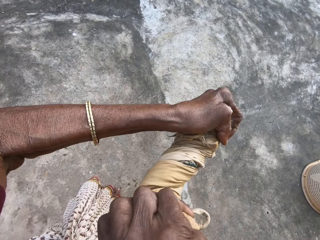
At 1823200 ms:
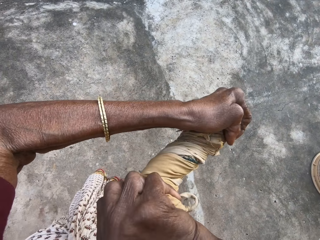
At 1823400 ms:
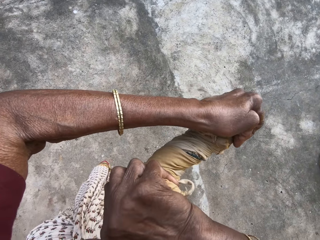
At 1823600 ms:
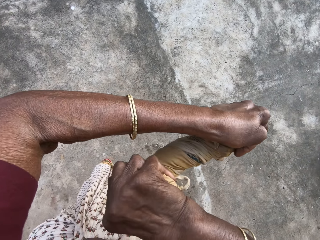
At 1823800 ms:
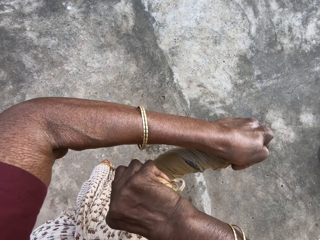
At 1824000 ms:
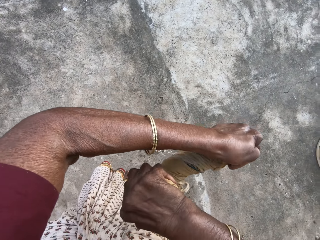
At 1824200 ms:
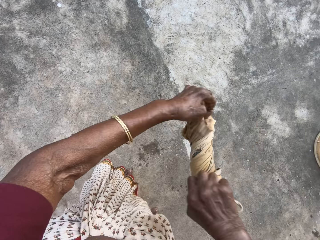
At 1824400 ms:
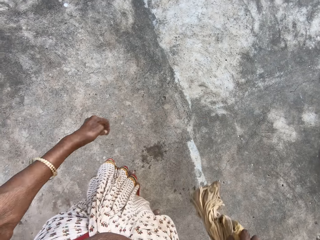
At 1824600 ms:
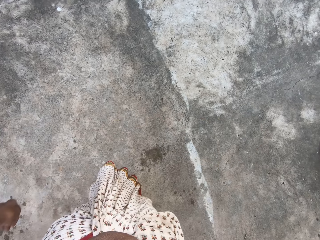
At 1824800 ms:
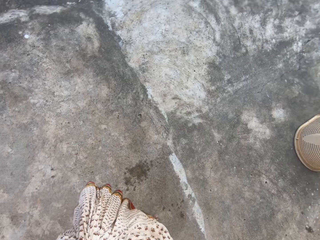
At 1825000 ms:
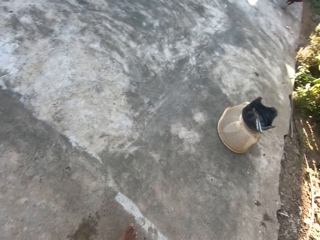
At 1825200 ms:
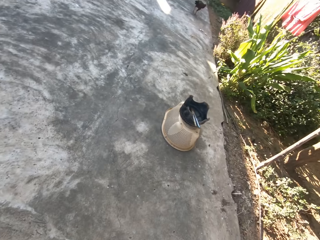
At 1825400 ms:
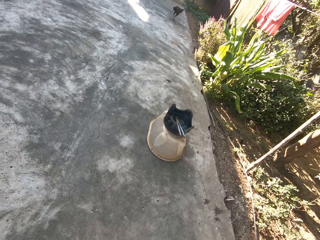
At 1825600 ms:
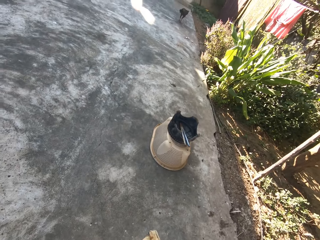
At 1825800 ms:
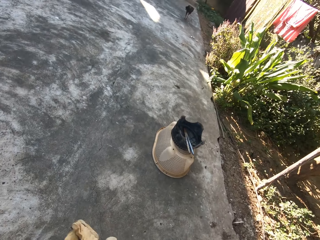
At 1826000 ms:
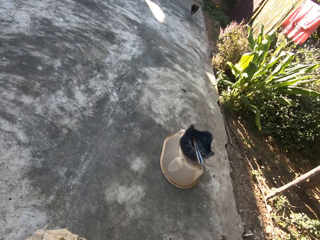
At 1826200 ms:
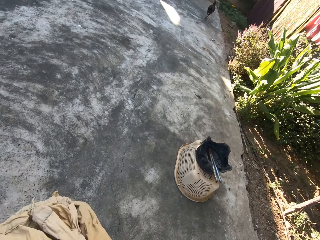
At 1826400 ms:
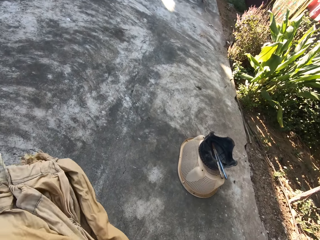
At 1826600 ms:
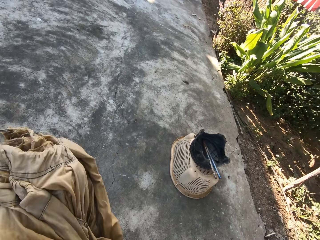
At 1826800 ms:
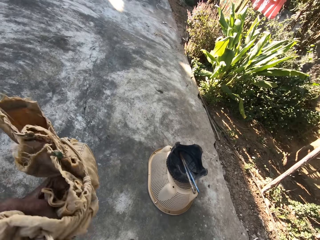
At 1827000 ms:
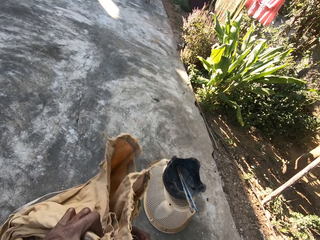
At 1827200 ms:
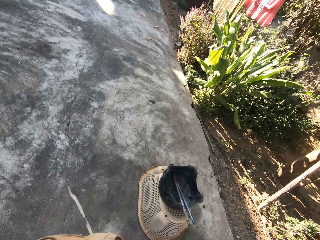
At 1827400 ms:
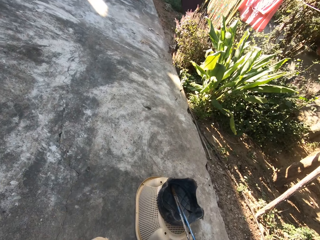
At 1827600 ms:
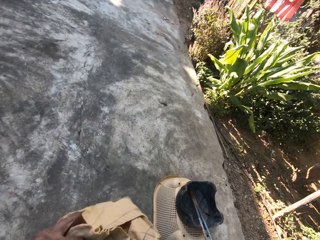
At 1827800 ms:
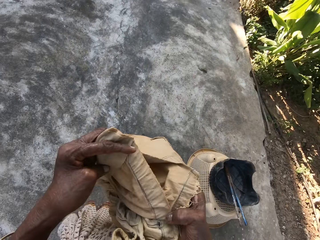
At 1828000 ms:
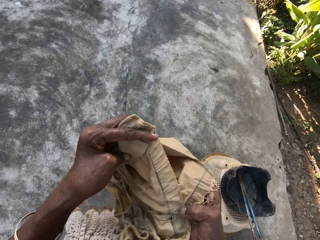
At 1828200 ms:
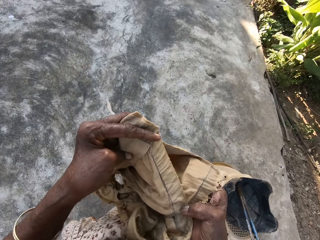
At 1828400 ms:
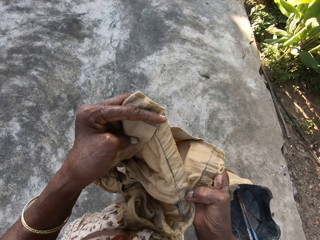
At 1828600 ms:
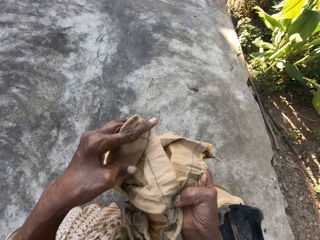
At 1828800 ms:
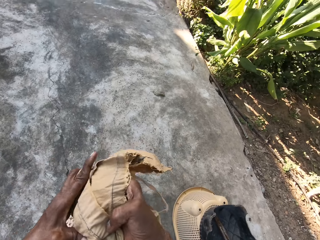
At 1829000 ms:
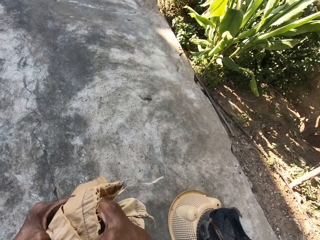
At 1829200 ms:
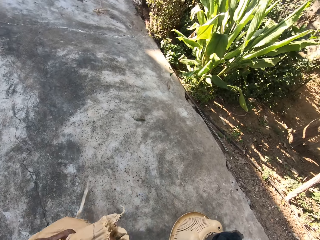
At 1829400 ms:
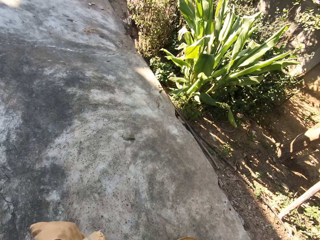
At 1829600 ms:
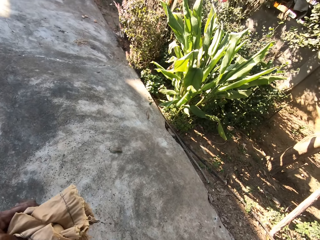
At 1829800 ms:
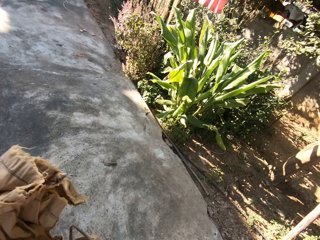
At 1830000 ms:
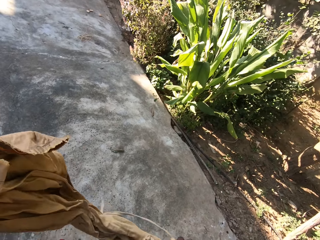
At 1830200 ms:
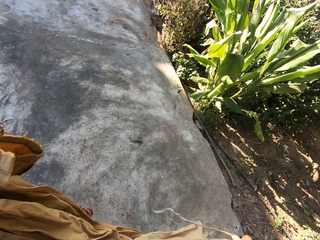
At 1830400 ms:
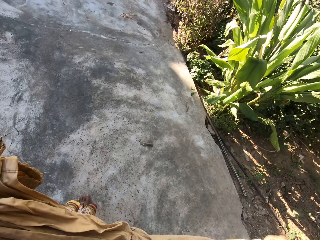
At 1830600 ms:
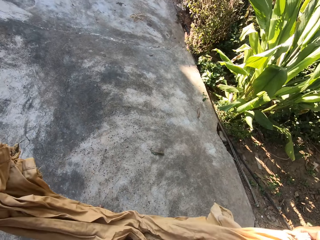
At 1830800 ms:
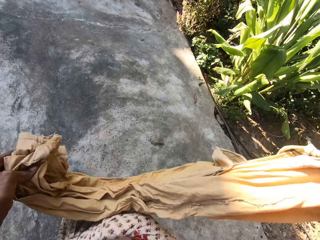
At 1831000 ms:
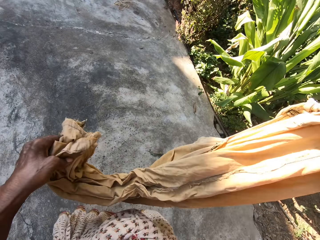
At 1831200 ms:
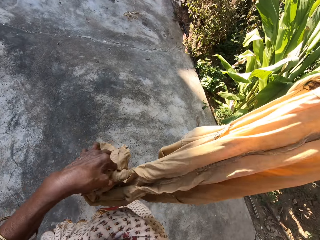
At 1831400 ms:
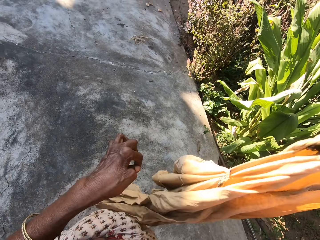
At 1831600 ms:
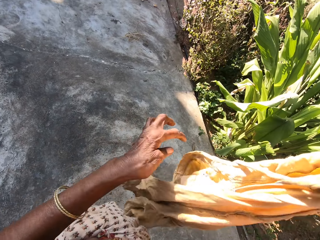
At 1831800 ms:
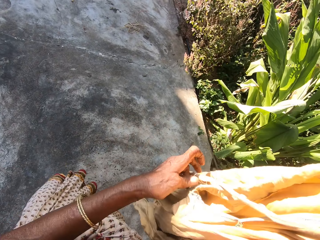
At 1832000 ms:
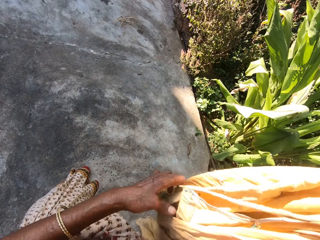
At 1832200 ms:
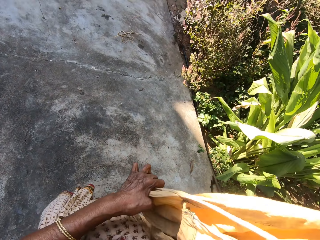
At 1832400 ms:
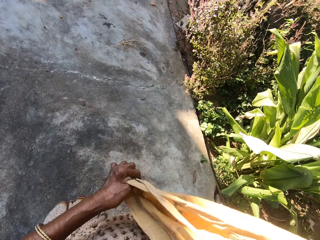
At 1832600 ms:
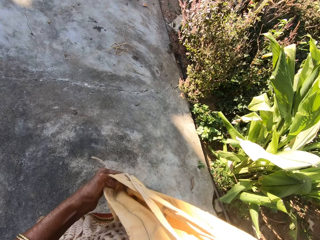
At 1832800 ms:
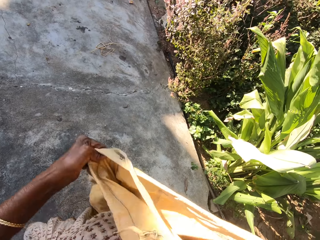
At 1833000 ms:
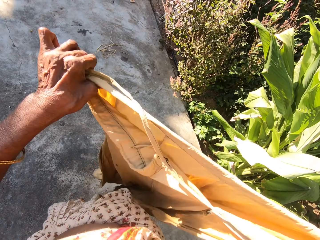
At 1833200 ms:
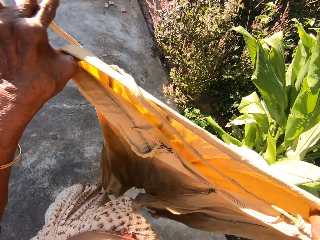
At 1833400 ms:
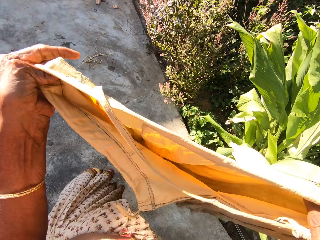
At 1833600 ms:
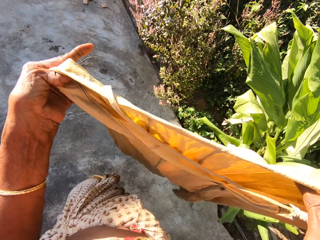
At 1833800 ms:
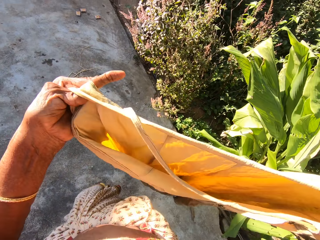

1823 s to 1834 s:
The camera wearer walks towards a hanging line. They adjust the cloth. They open up the cloth.

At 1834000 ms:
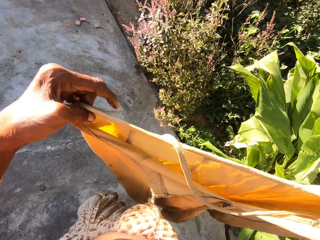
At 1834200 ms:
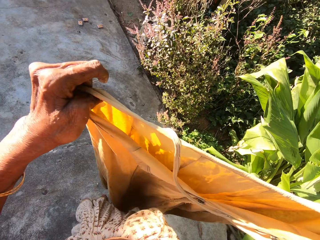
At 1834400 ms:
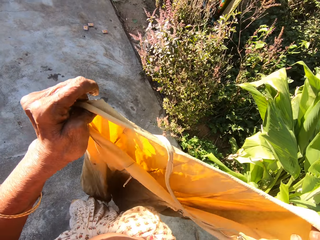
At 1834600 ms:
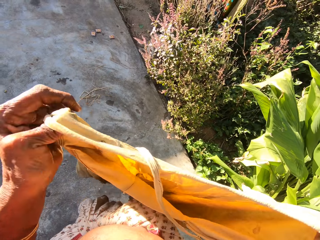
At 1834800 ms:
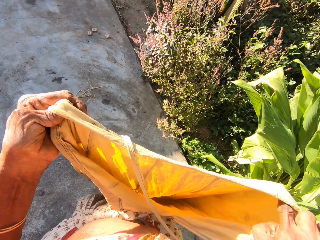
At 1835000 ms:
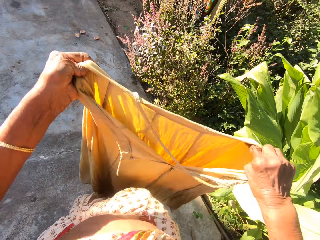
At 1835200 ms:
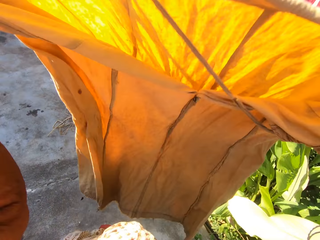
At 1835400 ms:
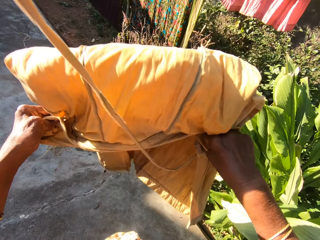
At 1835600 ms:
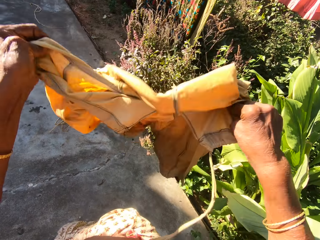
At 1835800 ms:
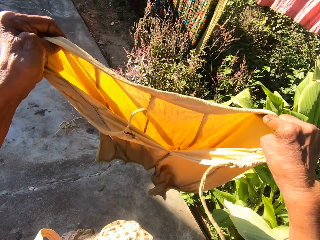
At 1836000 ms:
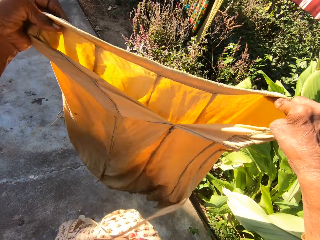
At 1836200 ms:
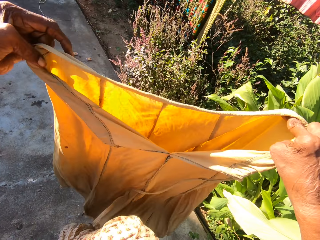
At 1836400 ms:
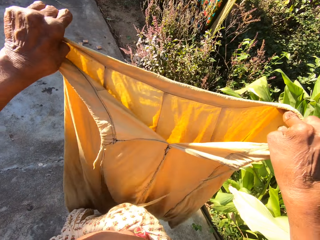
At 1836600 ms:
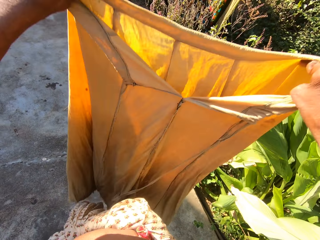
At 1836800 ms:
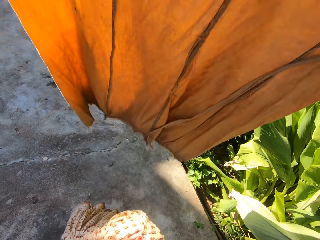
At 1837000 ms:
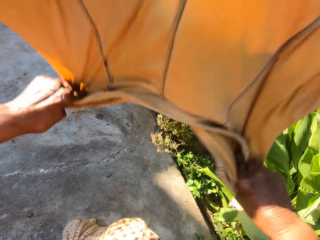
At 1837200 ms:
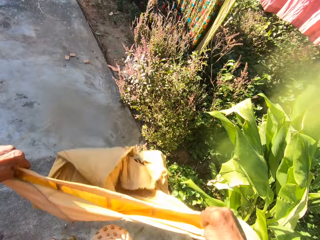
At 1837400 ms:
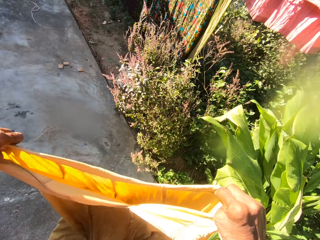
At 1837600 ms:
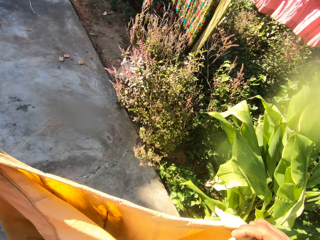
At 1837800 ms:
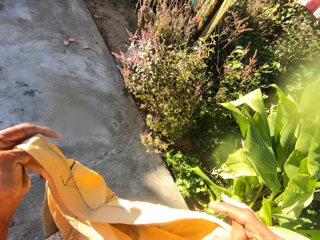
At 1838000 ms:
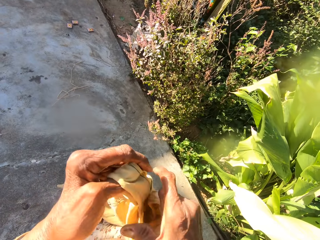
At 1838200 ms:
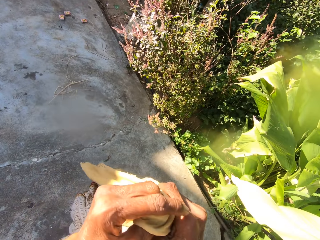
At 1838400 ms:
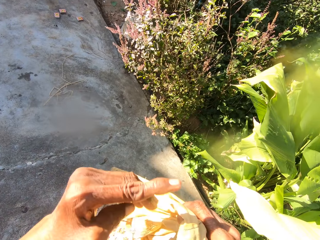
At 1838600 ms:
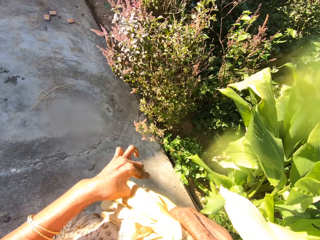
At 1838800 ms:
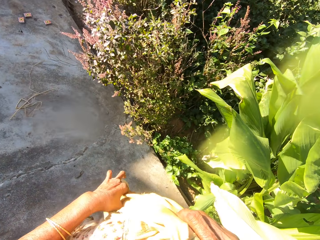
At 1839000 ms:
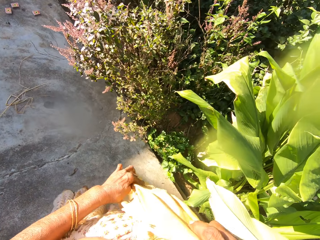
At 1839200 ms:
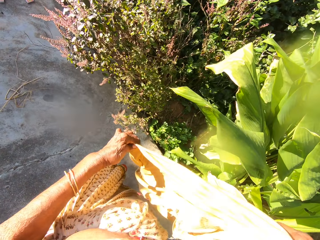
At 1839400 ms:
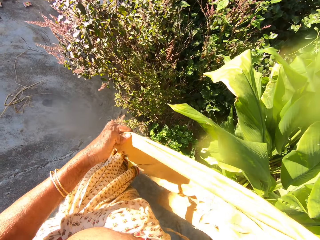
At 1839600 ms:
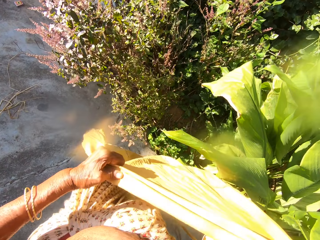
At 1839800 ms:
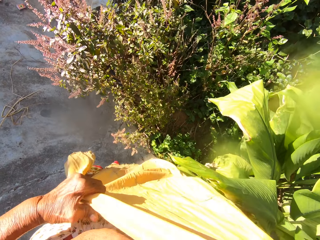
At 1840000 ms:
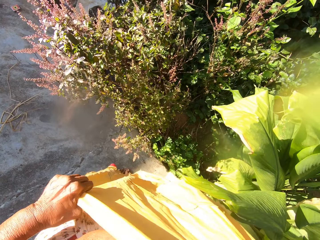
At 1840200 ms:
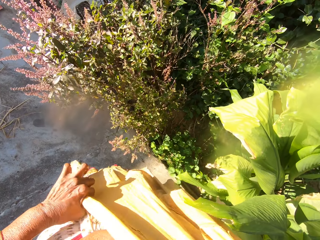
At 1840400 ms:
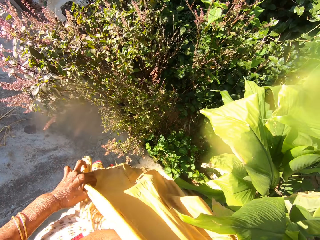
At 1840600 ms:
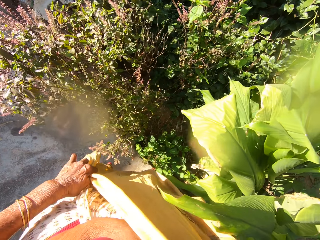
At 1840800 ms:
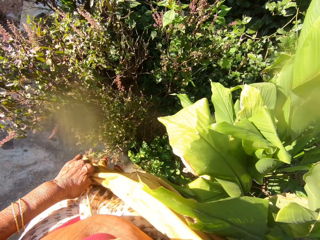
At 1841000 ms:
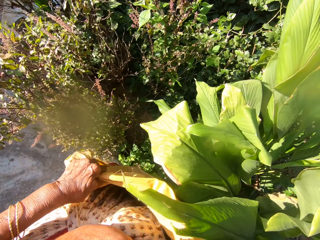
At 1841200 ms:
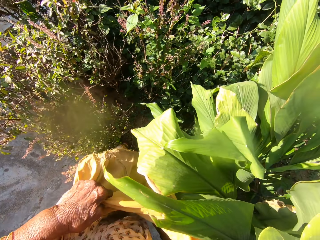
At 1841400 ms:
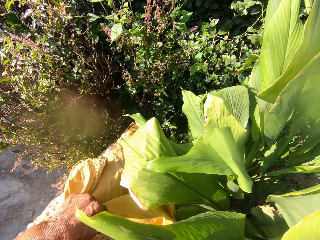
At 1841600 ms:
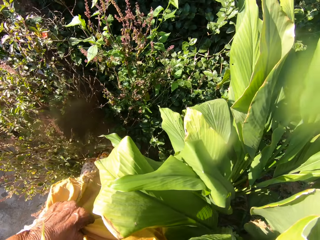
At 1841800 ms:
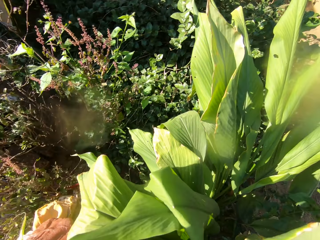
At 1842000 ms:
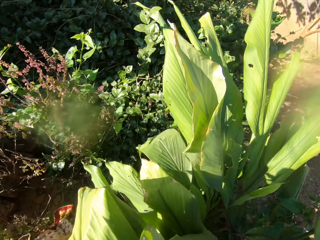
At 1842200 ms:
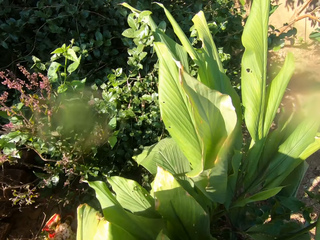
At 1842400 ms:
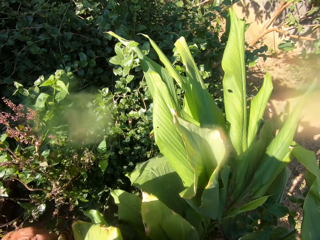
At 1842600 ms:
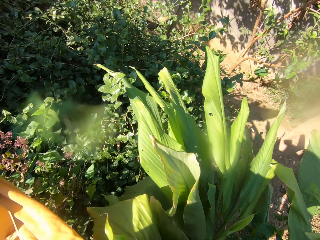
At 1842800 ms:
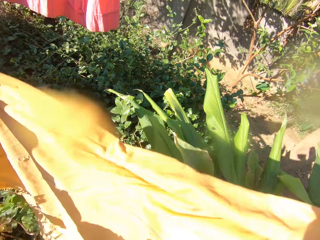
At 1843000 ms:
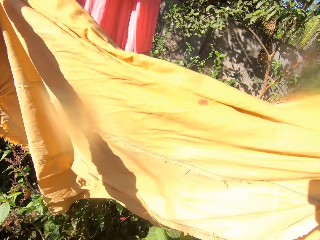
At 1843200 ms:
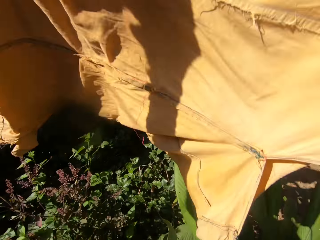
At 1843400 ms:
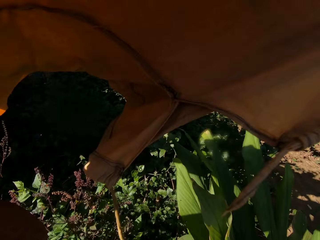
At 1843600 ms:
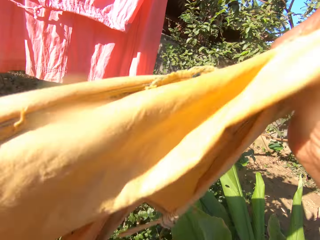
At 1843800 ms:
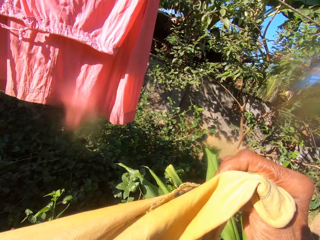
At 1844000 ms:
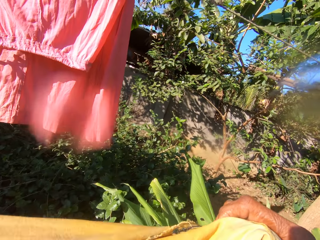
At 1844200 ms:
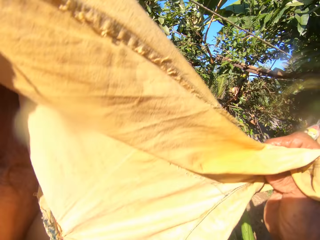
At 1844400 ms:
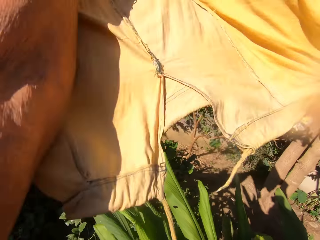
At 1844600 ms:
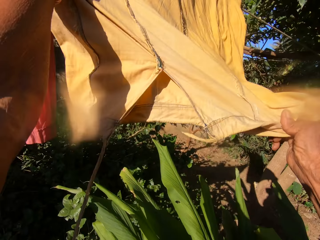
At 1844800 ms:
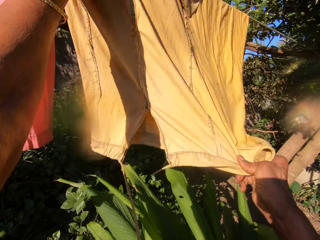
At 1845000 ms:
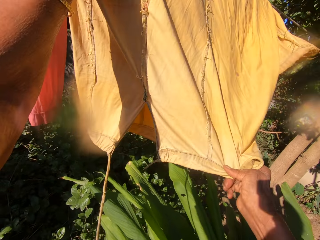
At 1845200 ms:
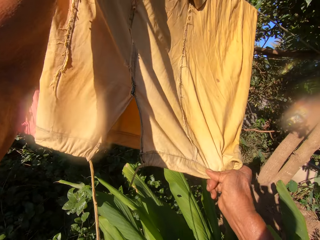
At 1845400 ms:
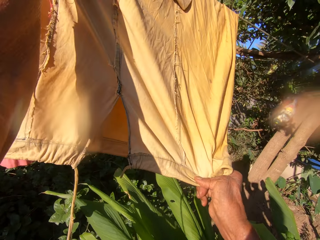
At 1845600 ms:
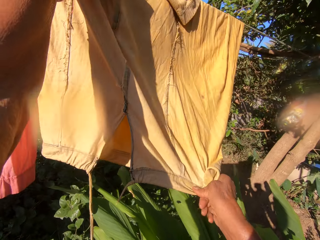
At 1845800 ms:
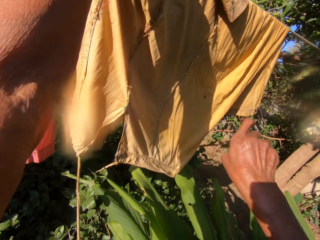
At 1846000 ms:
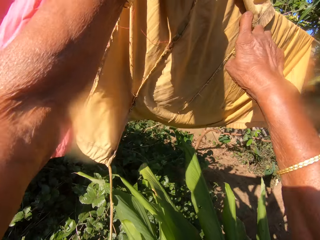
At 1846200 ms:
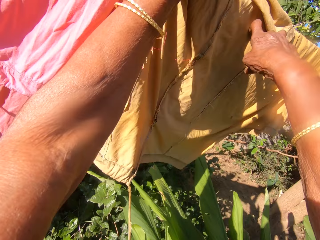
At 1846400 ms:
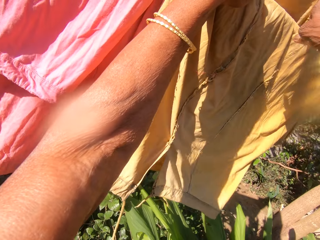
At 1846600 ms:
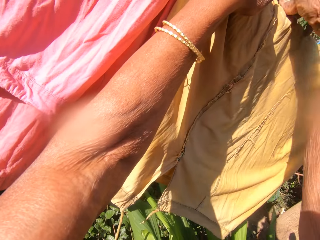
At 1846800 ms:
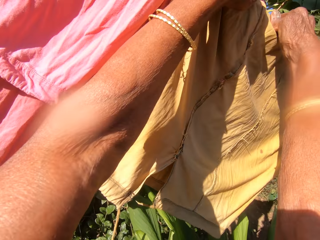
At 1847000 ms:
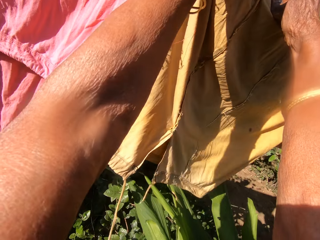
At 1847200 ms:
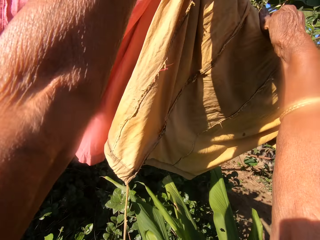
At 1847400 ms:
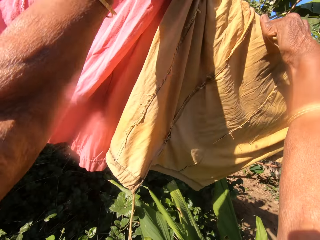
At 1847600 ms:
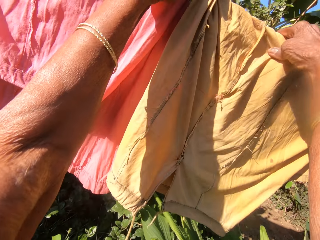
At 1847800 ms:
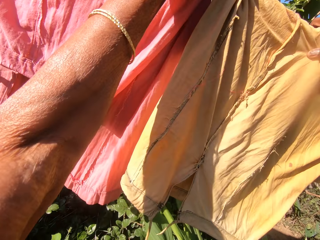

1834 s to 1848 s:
The camera wearer swings the cloth. They swing the cloth again. They hang the cloth on the hanging line. They spread out the cloth on the line. They adjust the cloth on the hanging line.
